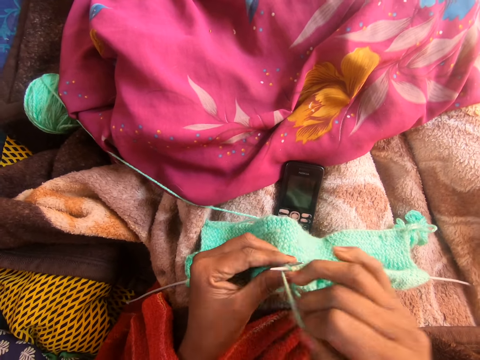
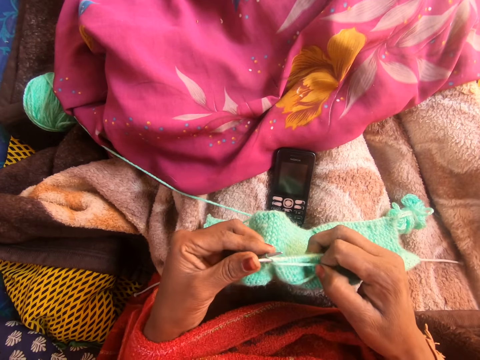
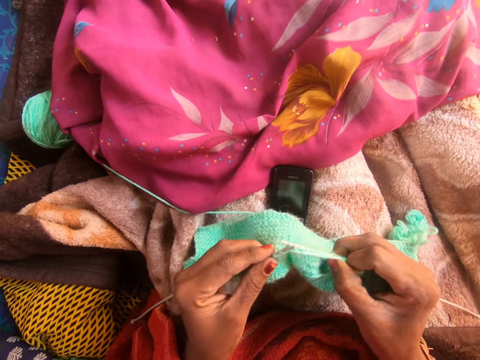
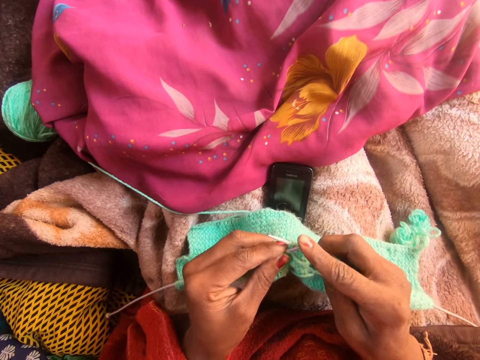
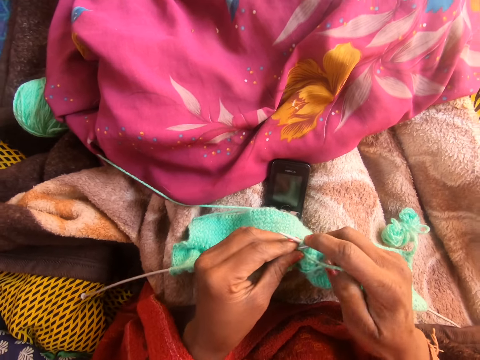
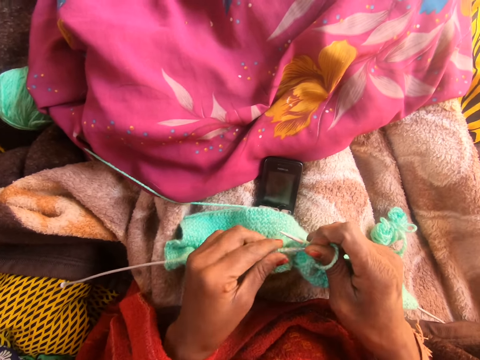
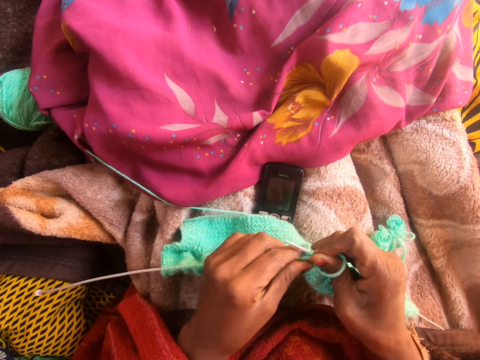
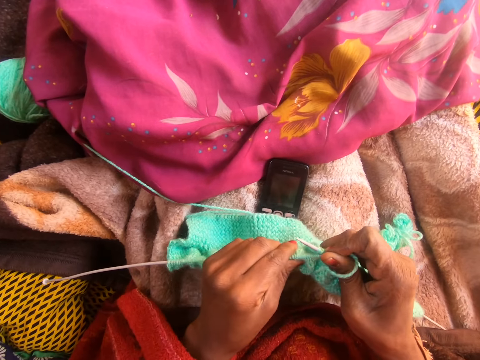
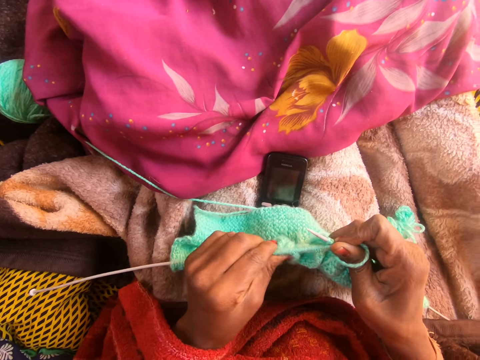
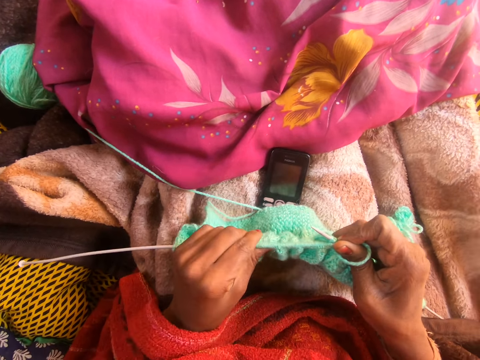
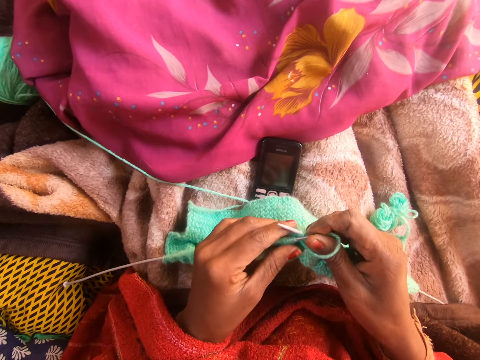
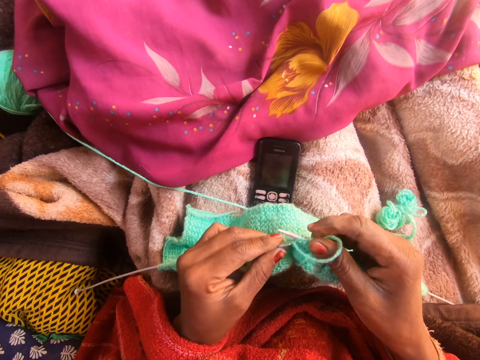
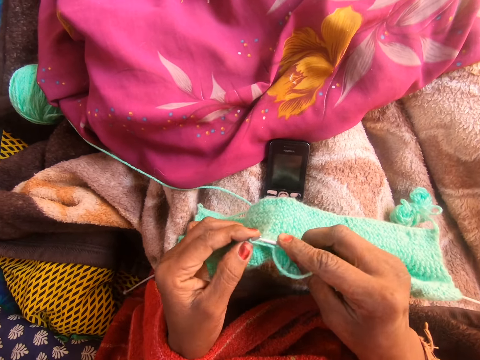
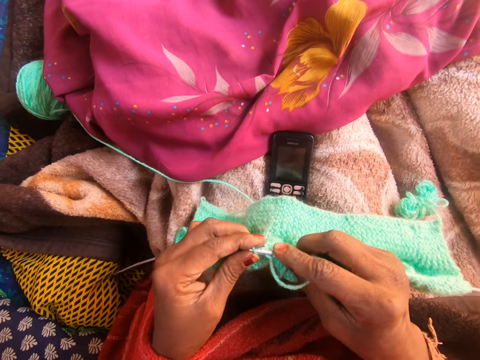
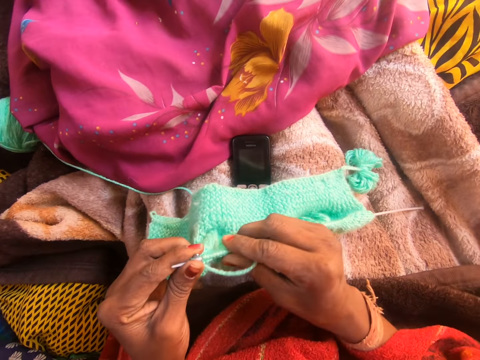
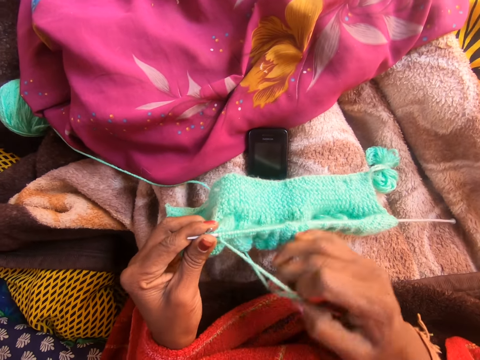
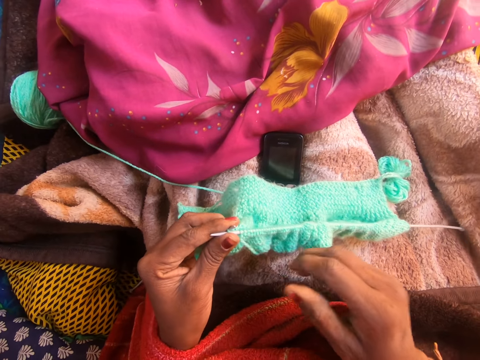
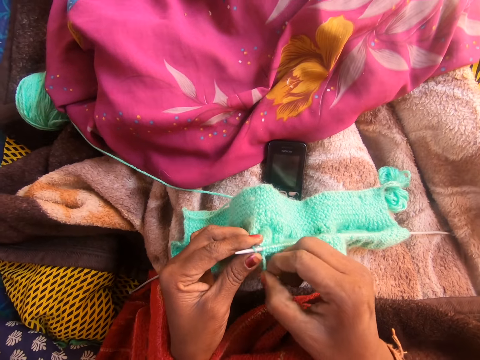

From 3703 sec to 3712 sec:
The camera wearer adjusts the knitted yarn on the left knitting needle with her left hand.

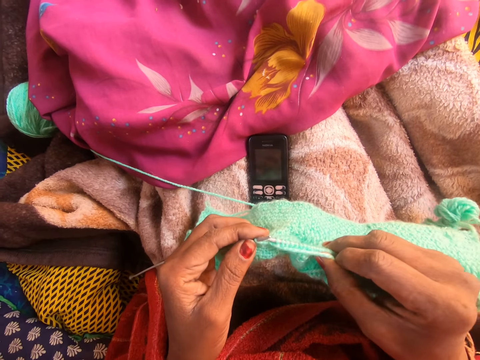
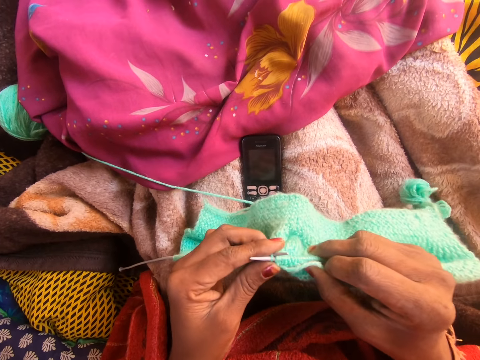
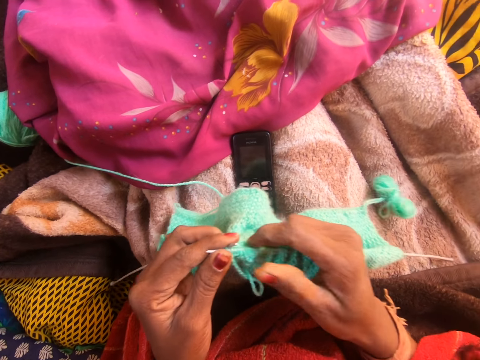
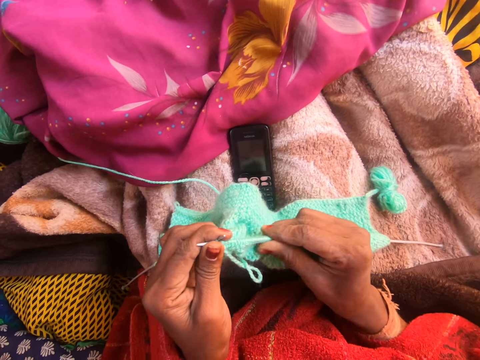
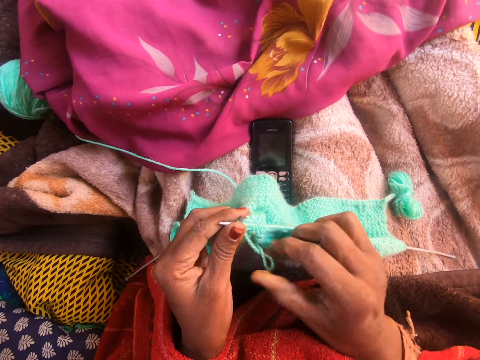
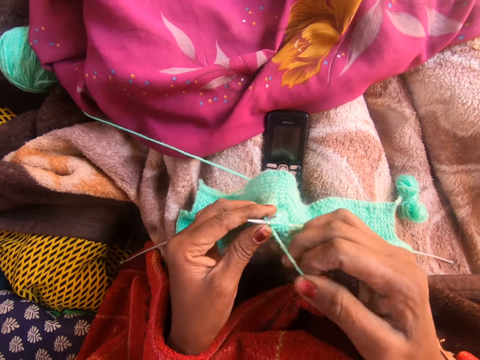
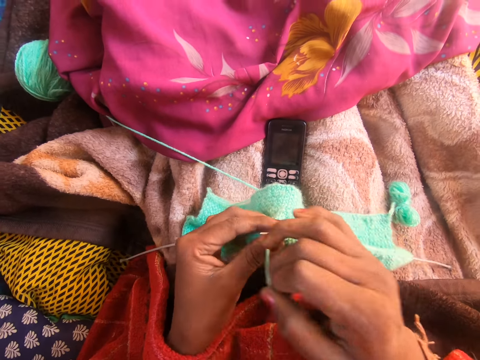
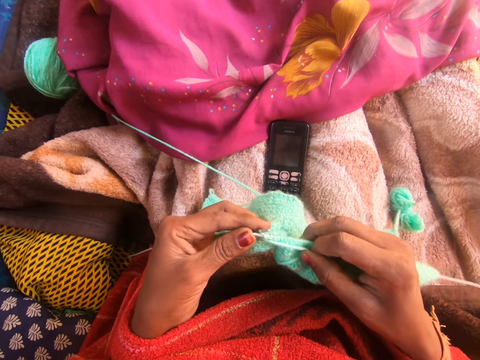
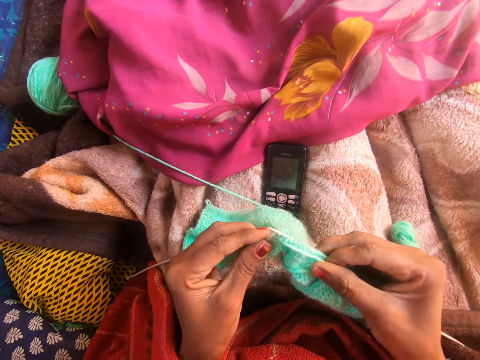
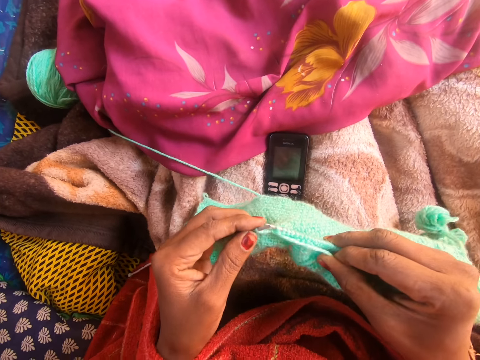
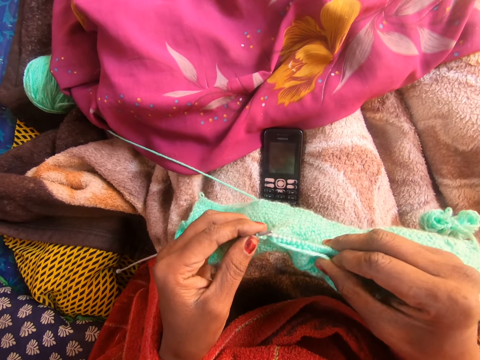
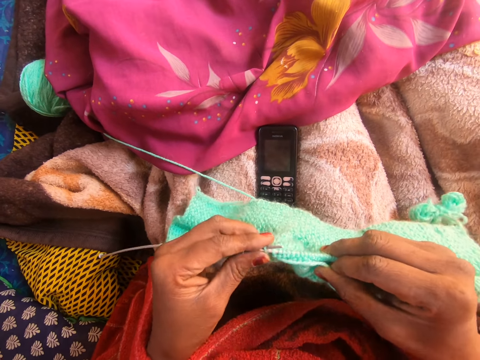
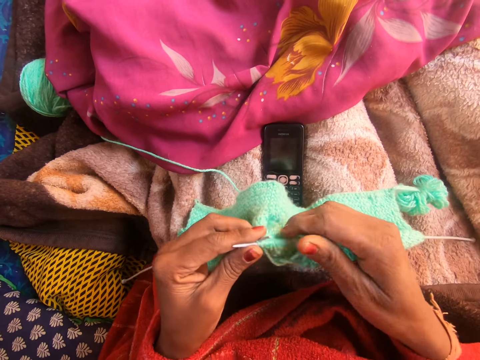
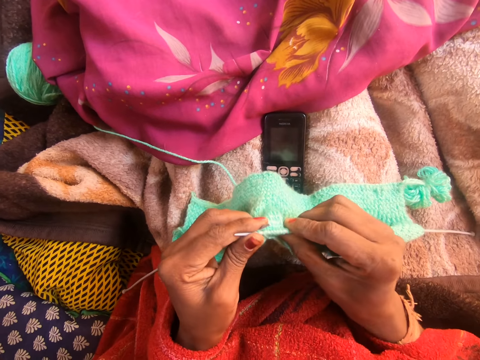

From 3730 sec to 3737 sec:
The camera wearer adjusts the knitted yarn on the right knitting needle with her right hand.

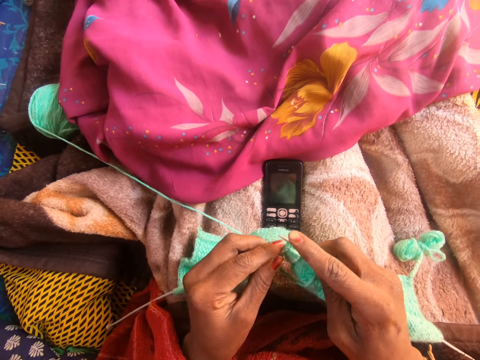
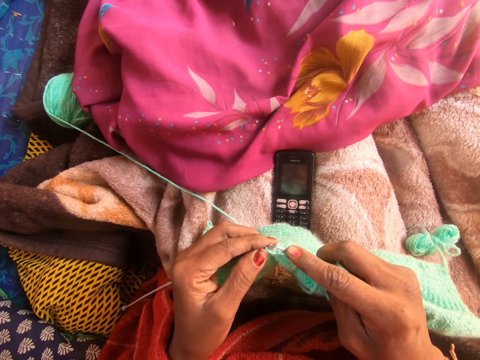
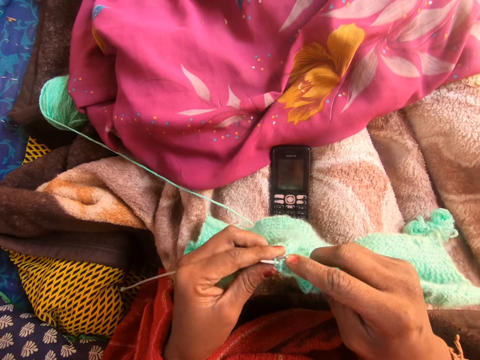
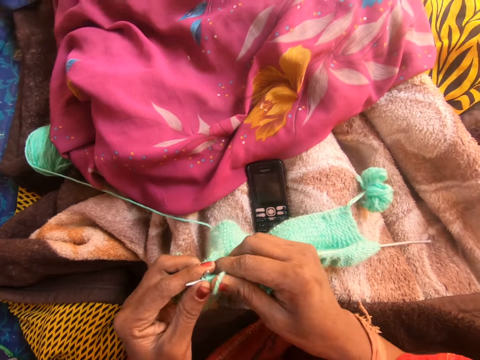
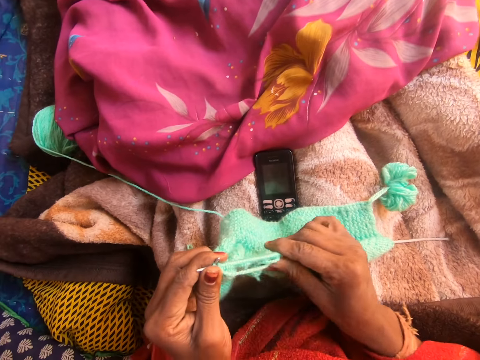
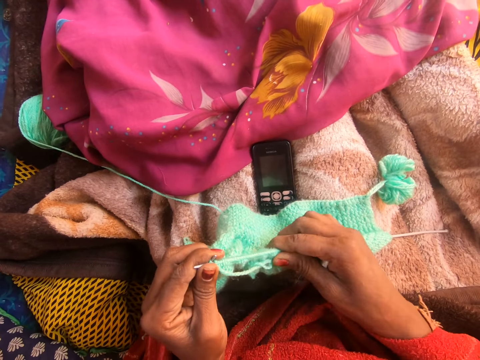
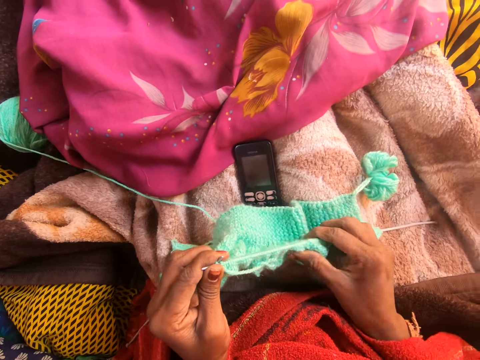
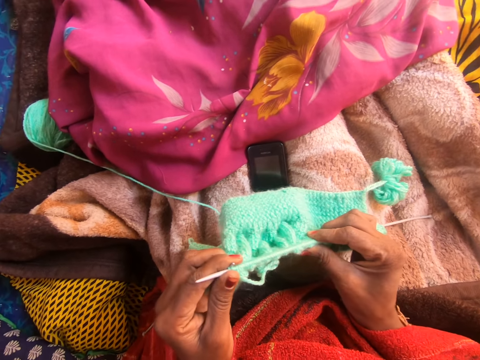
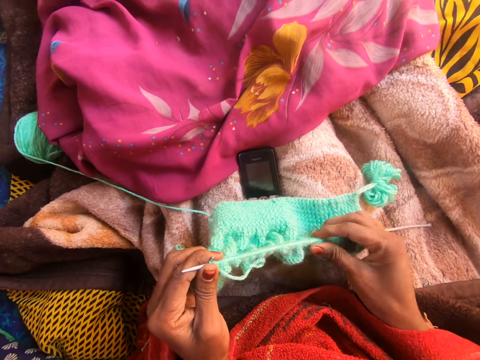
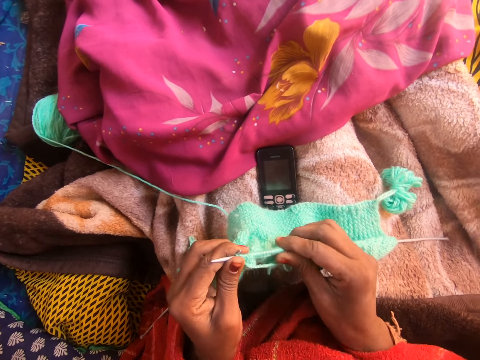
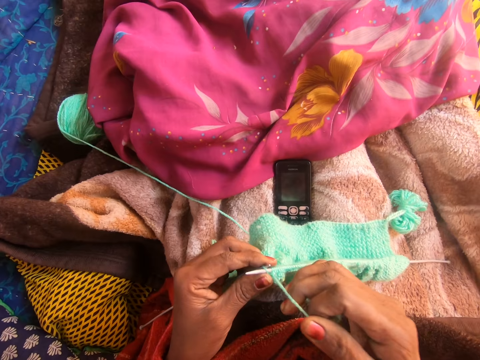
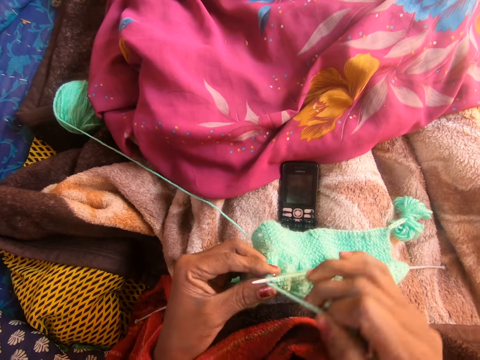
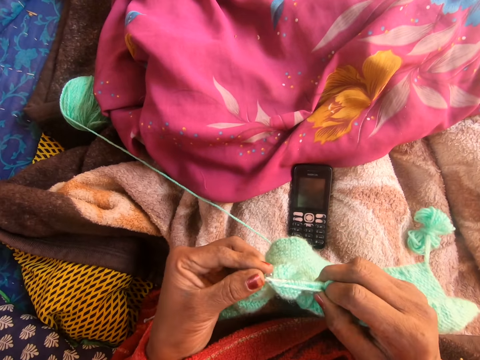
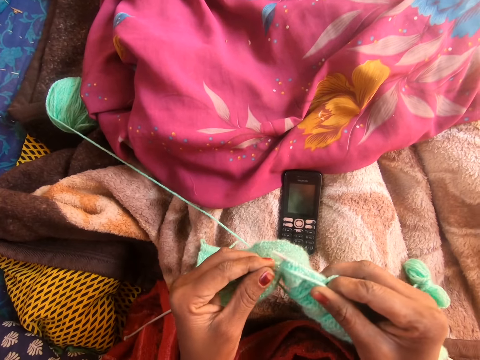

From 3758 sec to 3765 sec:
The camera wearer adjusts the knitted yarn on the right knitting needle with her right hand.

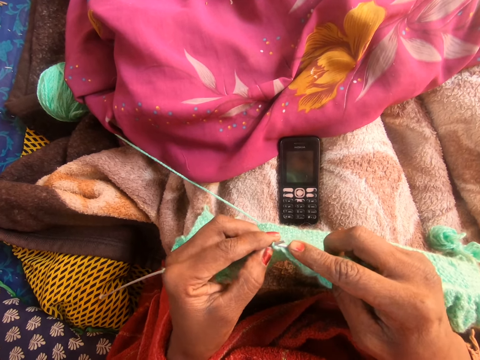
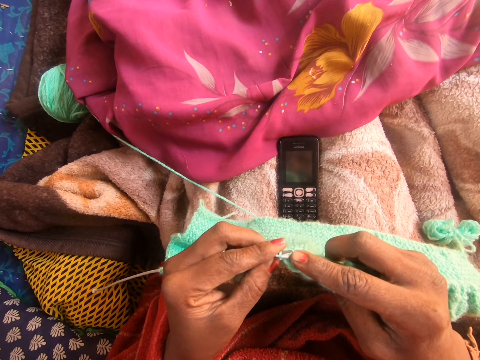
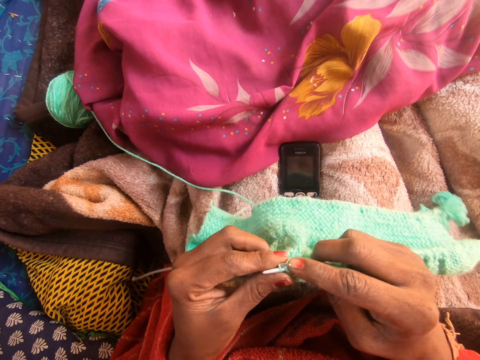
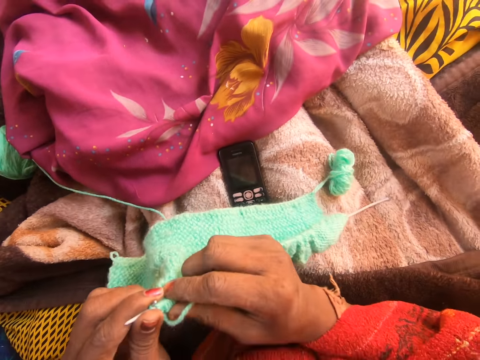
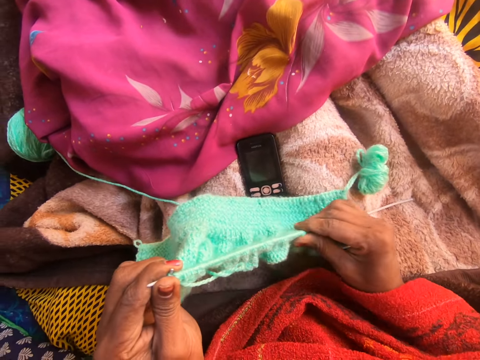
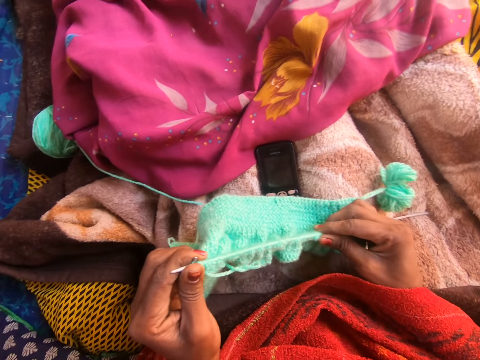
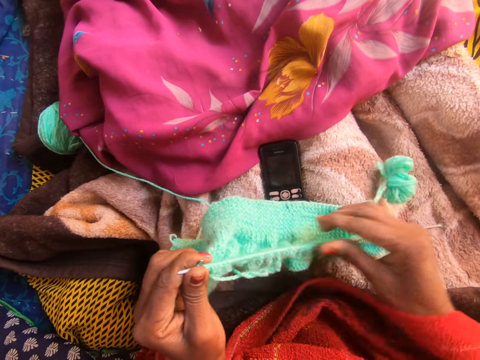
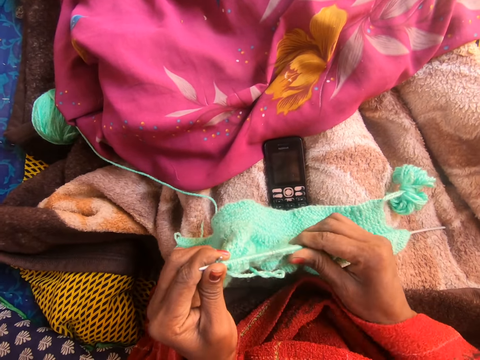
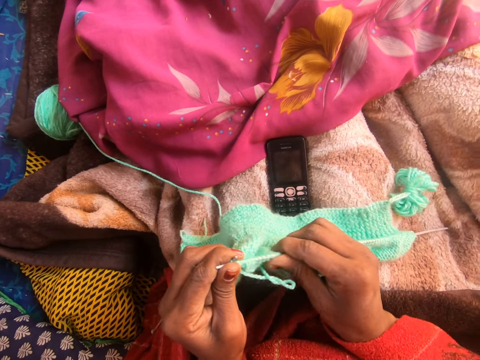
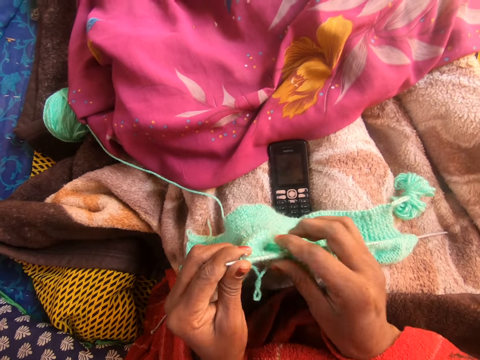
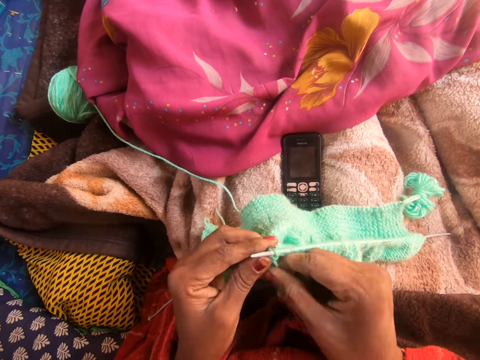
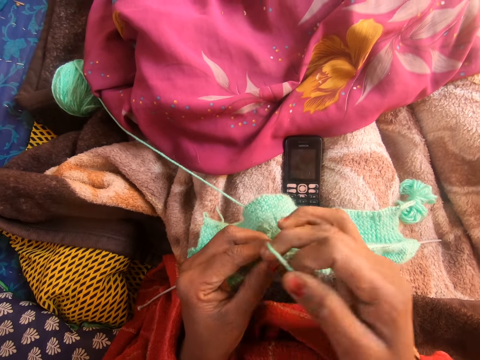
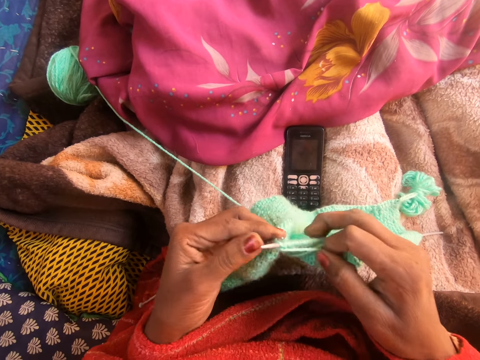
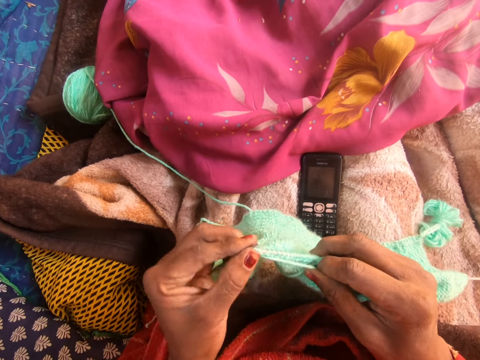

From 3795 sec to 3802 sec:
The camera wearer adjusts the knitted yarn on the right knitting needle with her right hand.
